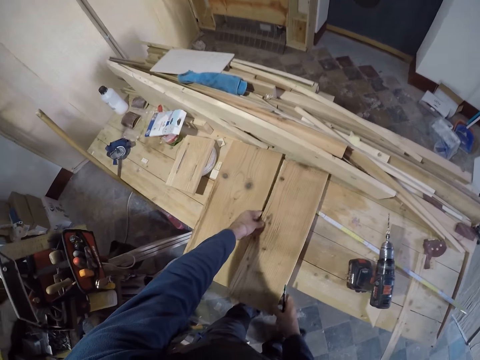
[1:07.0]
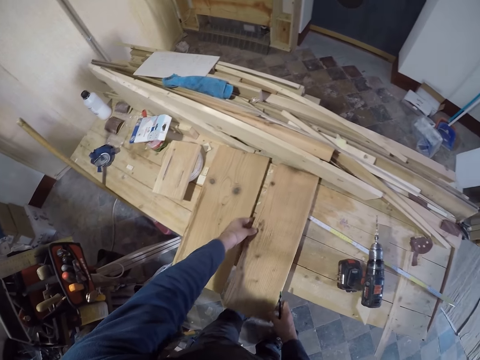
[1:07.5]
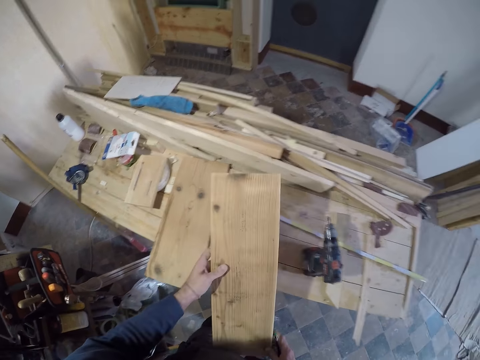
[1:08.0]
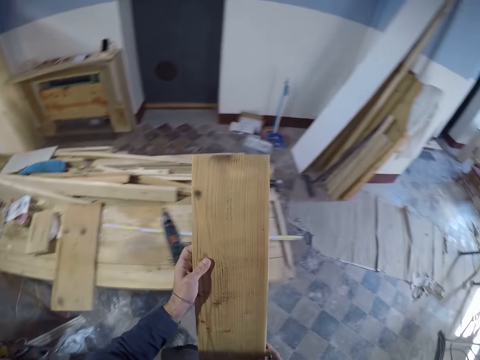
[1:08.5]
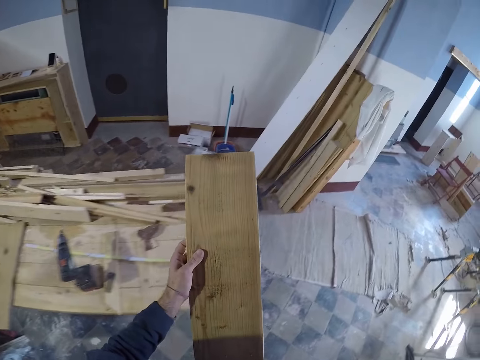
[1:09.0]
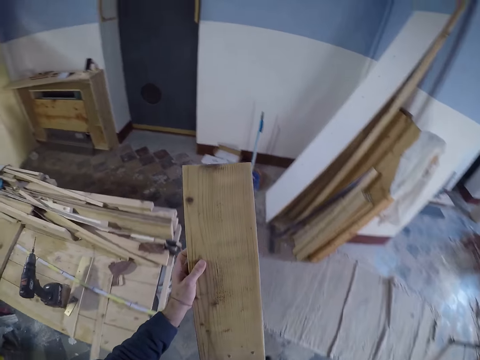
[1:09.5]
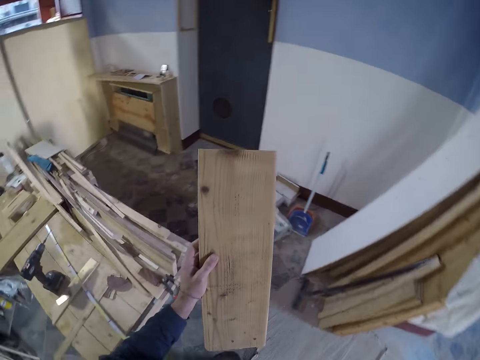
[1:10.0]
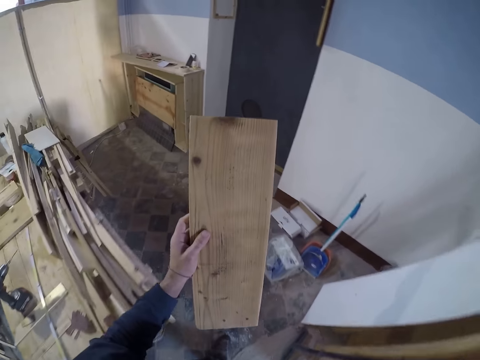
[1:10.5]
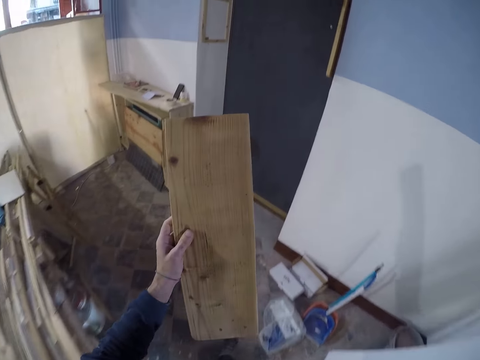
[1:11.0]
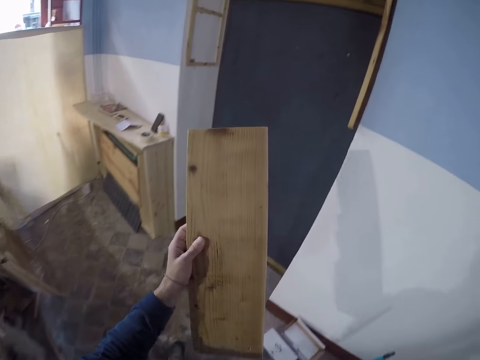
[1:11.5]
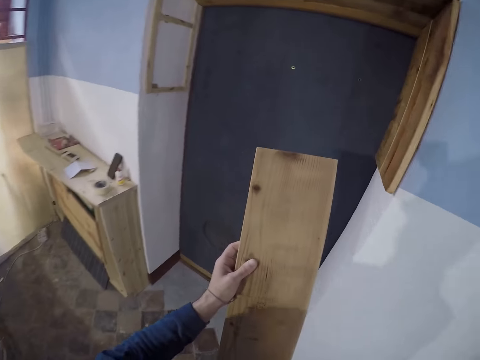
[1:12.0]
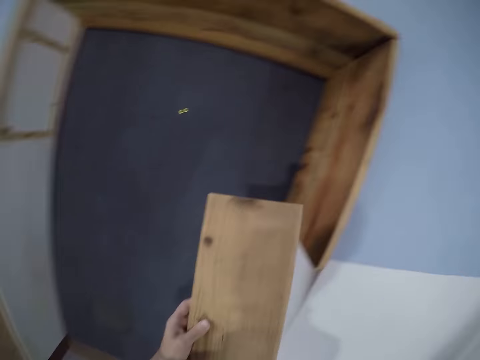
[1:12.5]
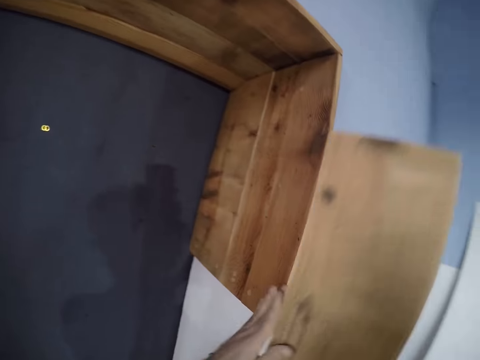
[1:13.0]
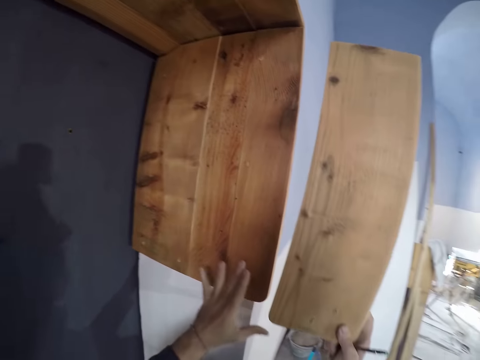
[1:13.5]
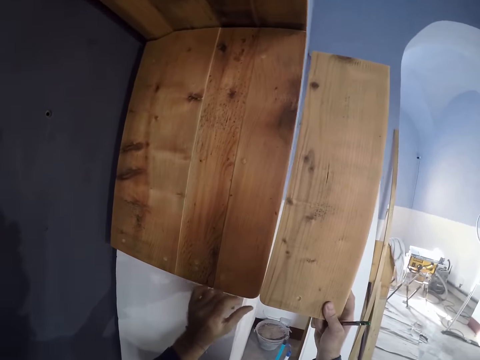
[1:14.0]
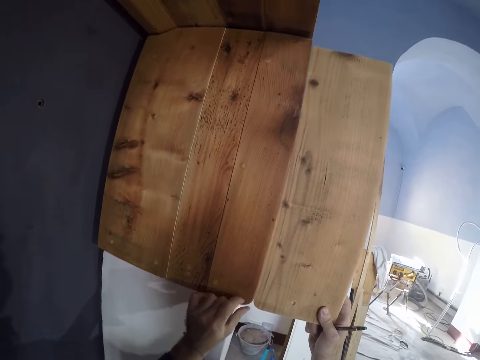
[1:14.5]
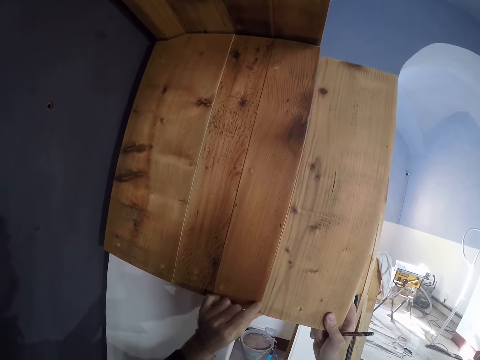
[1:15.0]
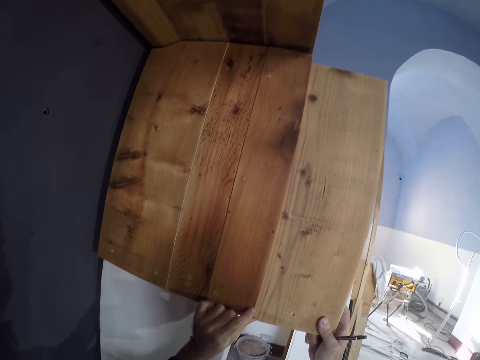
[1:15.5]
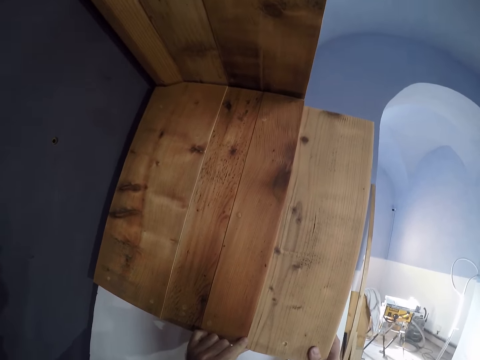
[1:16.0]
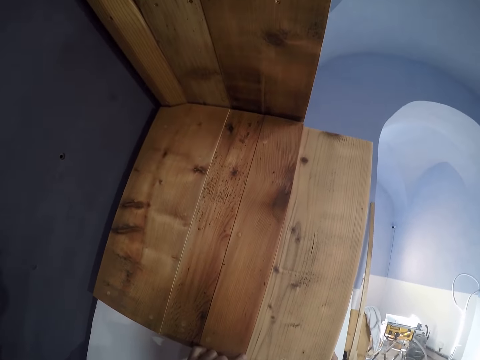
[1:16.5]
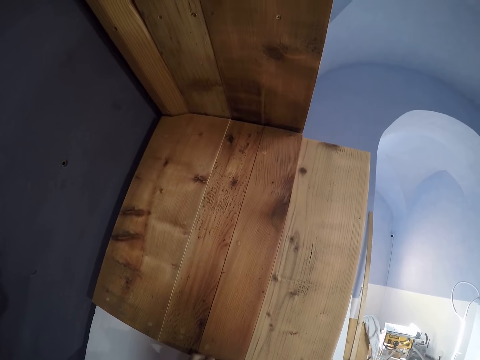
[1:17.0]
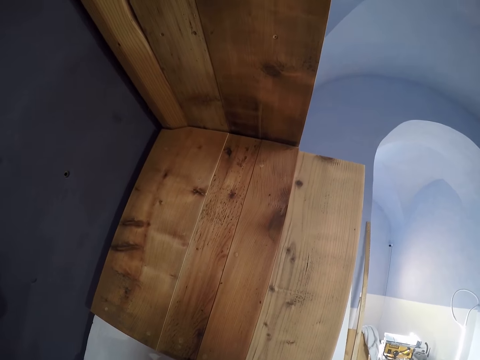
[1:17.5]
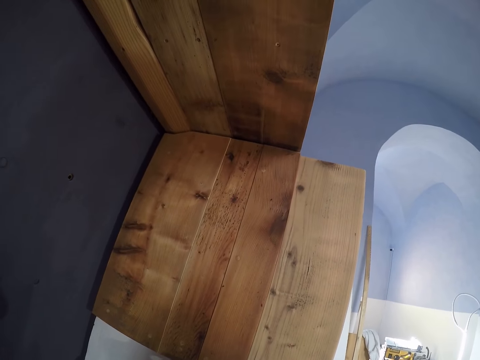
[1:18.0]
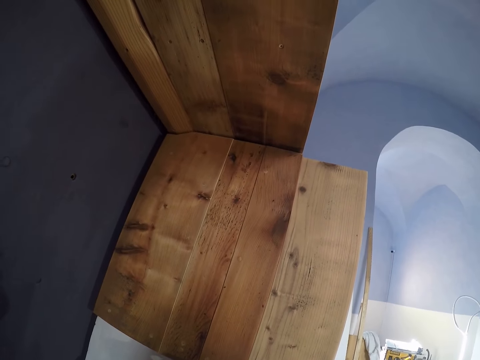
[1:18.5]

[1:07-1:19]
The camera wearer places a board on the desk. He lifts the board. He takes the plank to the door frame. He walks in the room. He fits the plank beside the door frame with both his hands.

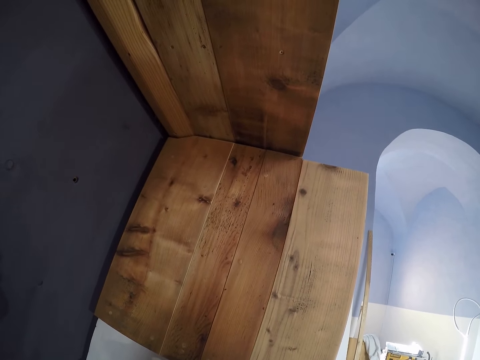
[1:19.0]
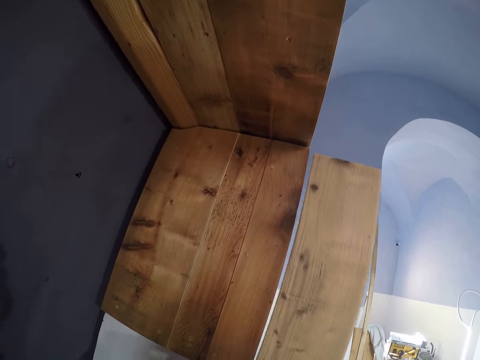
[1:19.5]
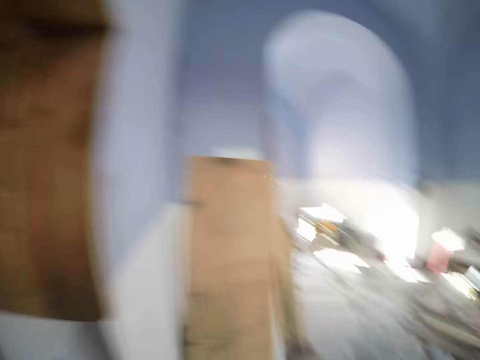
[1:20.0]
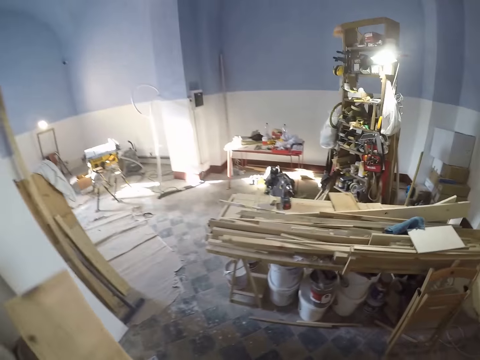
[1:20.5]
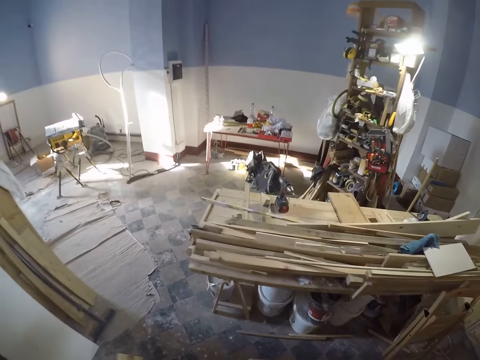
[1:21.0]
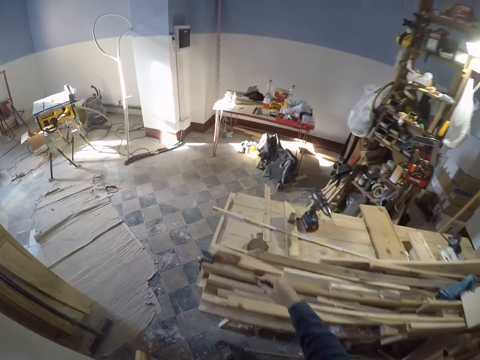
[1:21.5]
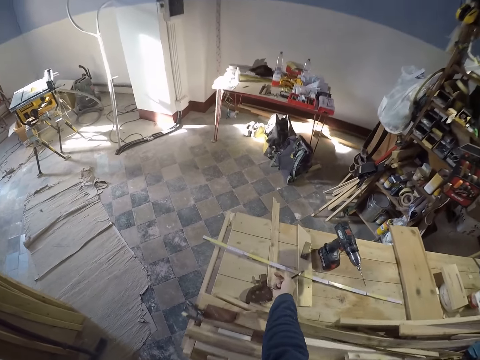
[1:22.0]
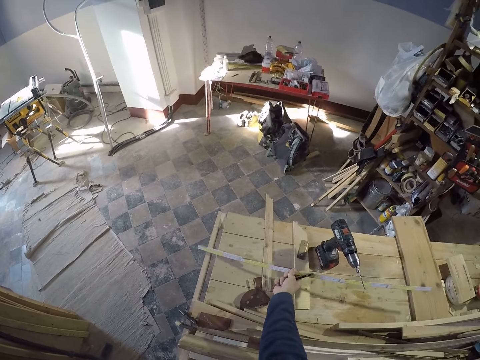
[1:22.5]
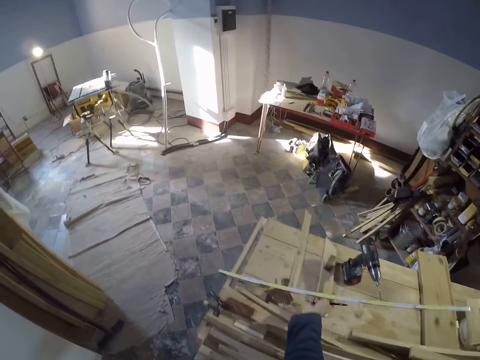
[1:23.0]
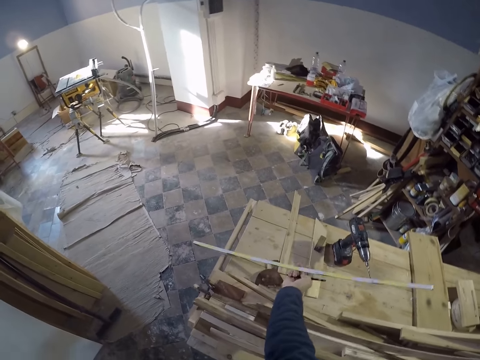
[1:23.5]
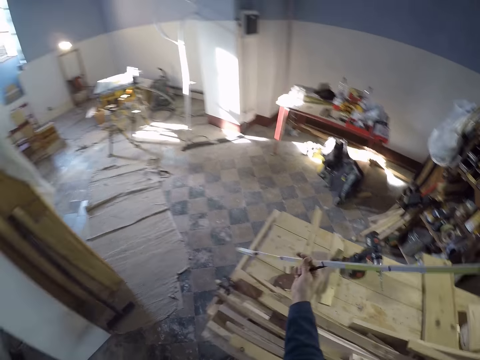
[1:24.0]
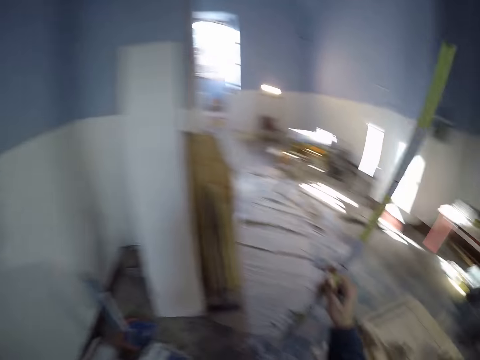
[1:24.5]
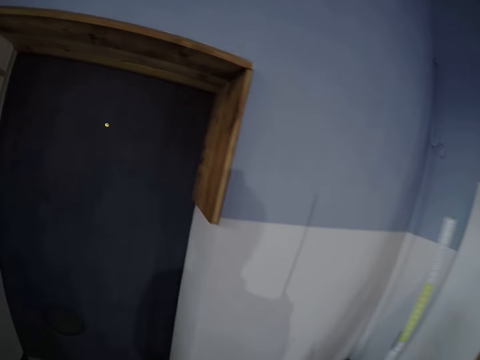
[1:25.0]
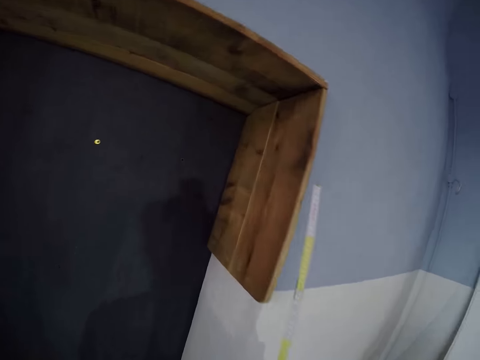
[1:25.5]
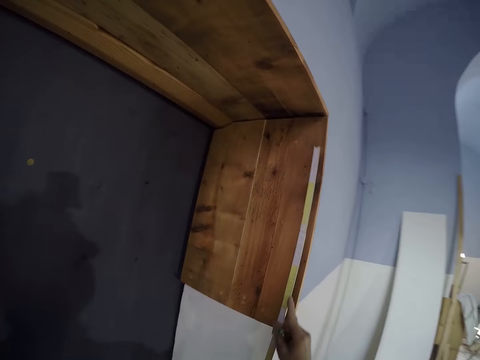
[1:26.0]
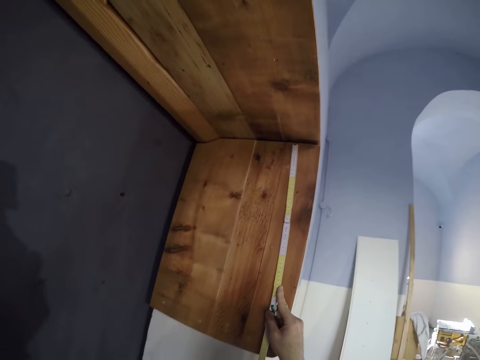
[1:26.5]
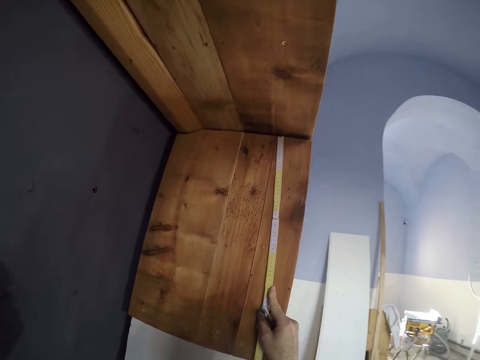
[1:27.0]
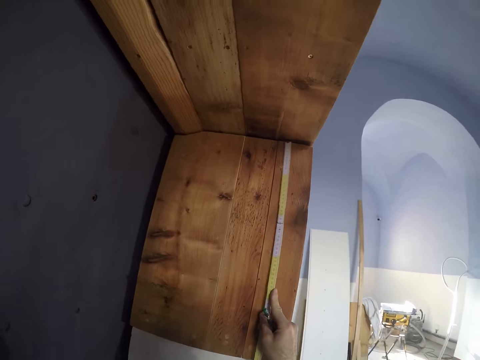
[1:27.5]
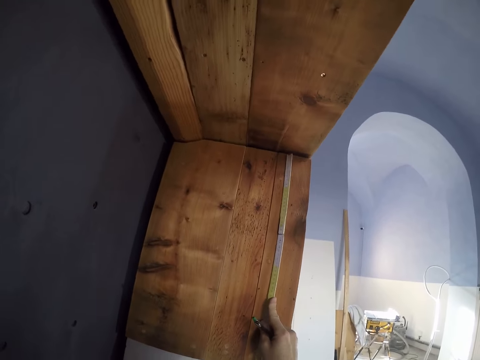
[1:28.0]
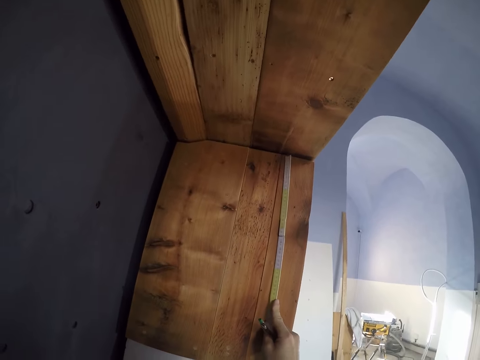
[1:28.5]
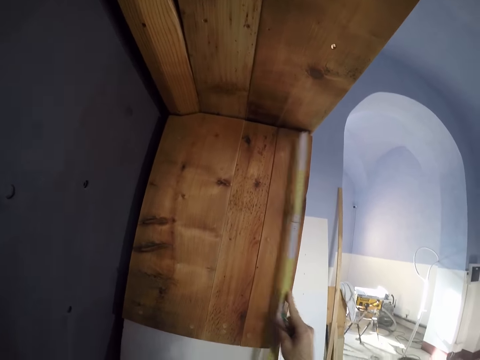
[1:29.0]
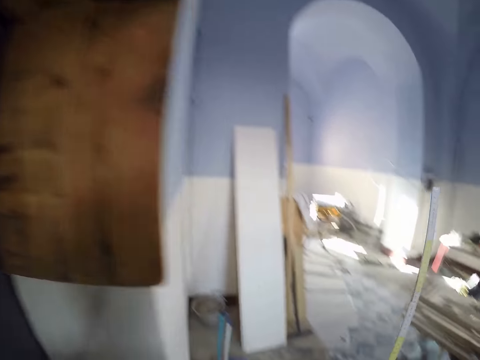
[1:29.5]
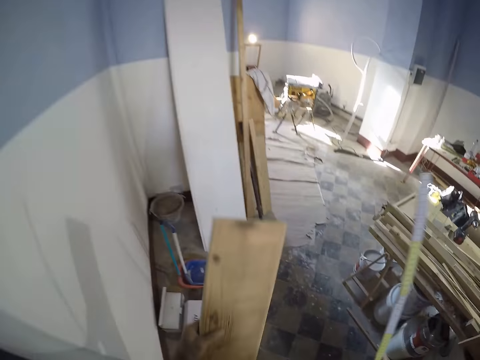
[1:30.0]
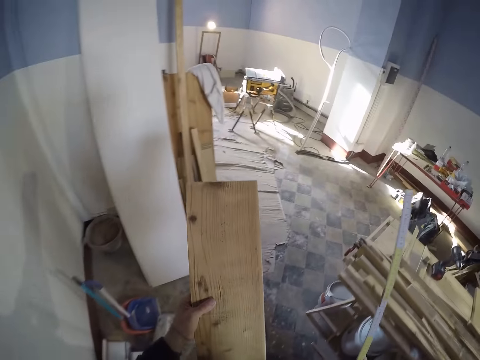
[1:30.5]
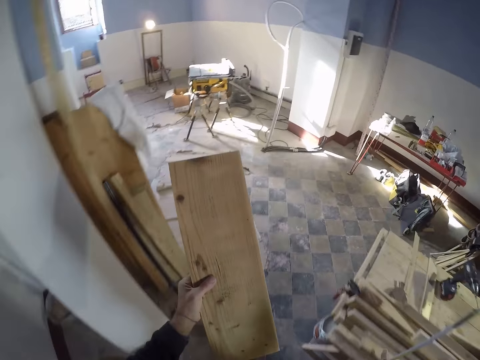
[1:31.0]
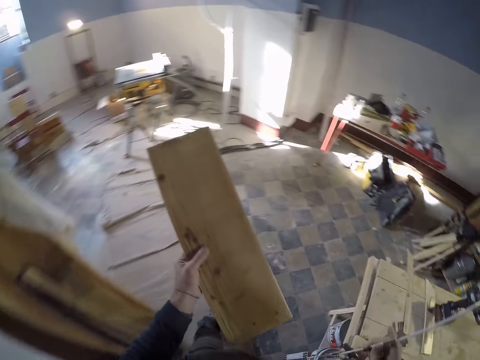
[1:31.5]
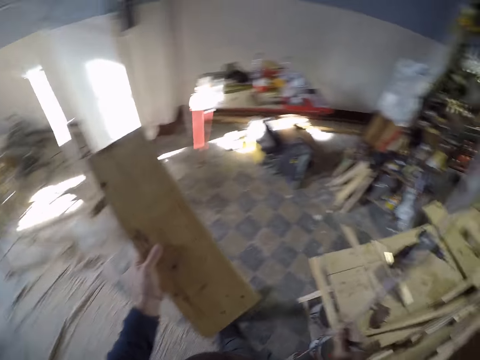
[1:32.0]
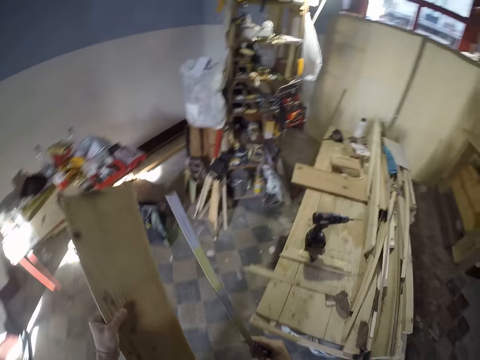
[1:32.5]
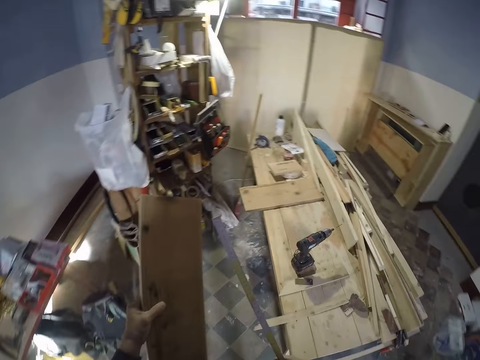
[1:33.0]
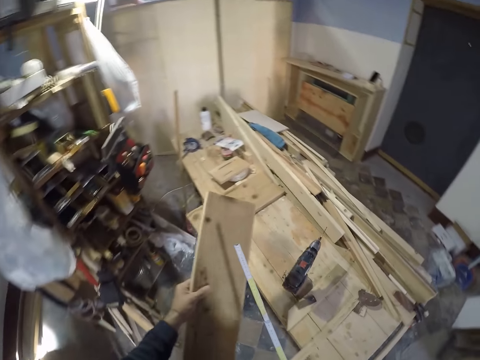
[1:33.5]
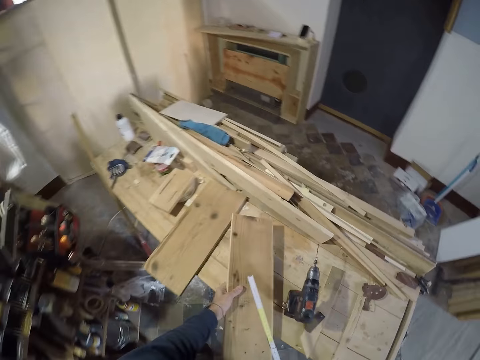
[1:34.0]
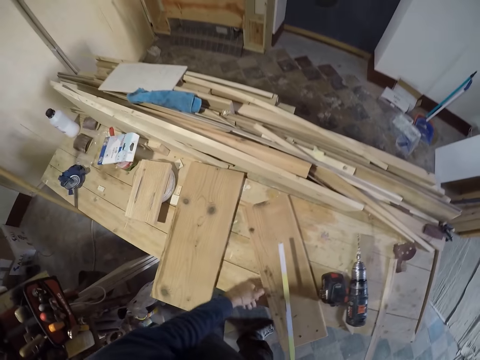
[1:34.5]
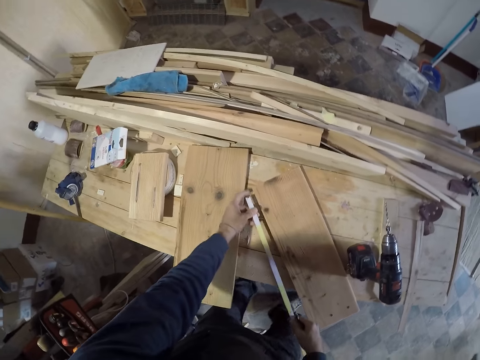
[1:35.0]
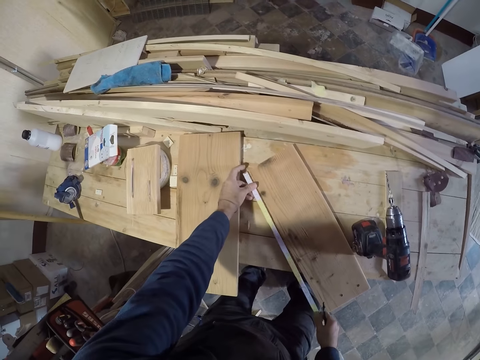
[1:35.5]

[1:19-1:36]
The camera wearer removes the board from the frame. He takes the plank towards the work table. He walks in the room. He picks up the measuring tape from the work table with his right hand. He walks to the frame. He measures the plank on the door frame with the measuring tape. He walks to the work table with the plank and the measuring tape. He drops the plank on the work table with his left hand.
